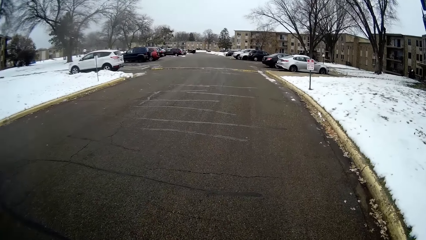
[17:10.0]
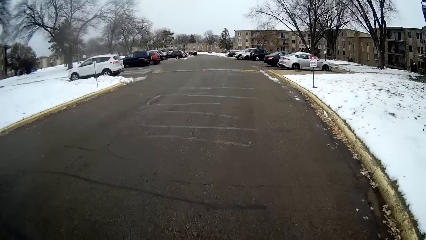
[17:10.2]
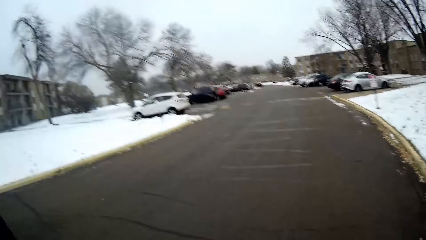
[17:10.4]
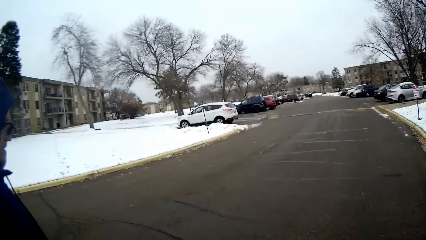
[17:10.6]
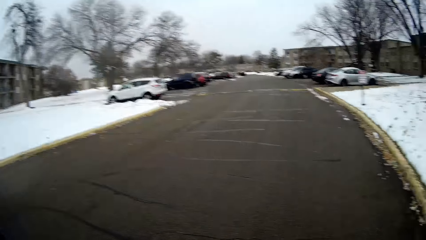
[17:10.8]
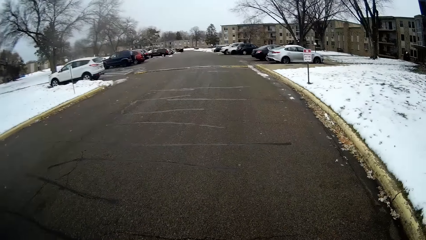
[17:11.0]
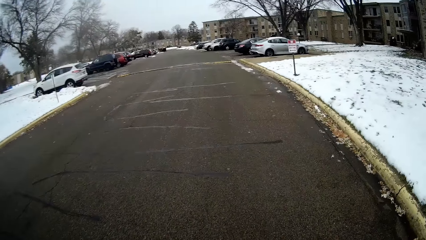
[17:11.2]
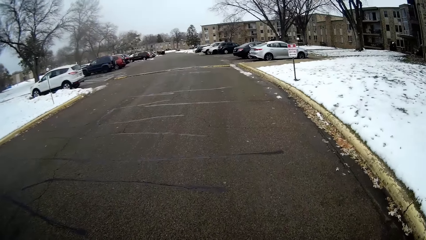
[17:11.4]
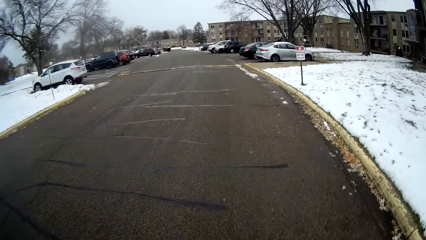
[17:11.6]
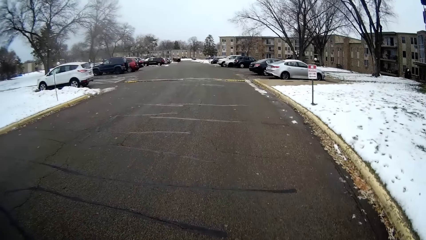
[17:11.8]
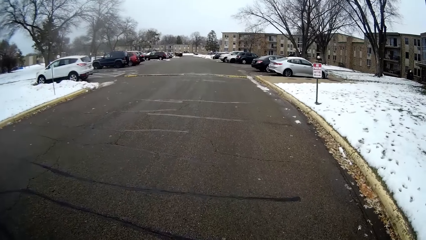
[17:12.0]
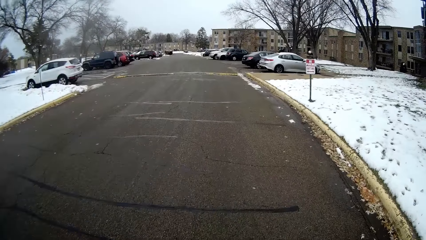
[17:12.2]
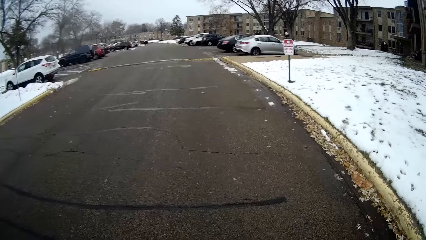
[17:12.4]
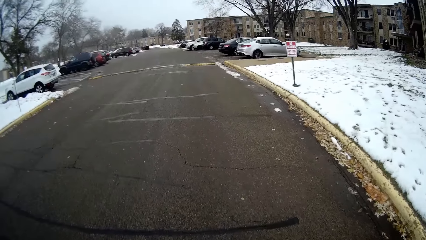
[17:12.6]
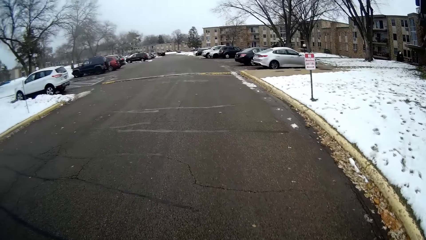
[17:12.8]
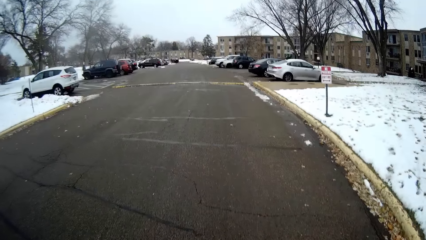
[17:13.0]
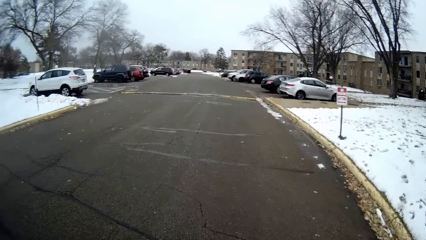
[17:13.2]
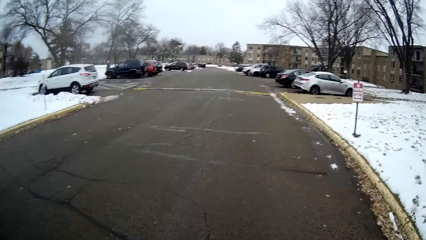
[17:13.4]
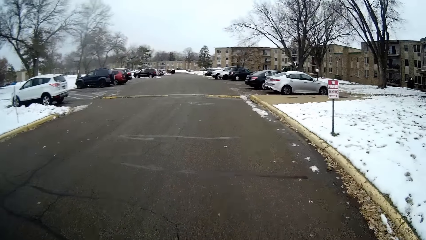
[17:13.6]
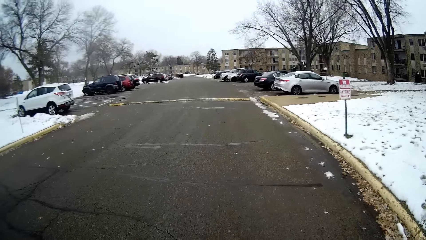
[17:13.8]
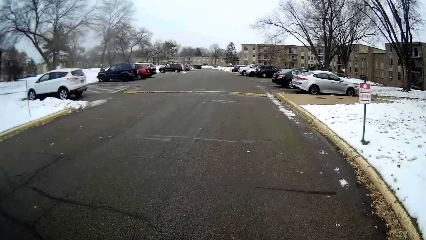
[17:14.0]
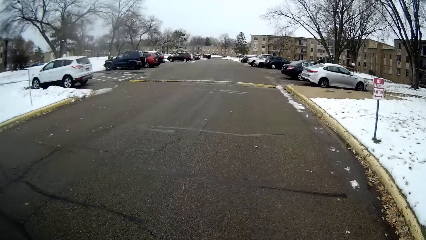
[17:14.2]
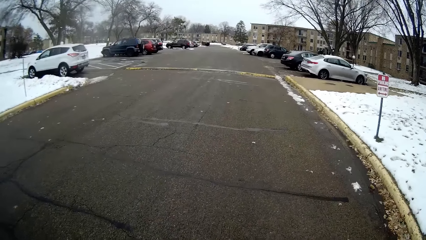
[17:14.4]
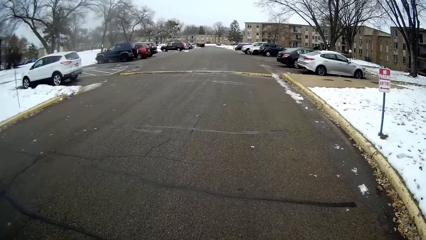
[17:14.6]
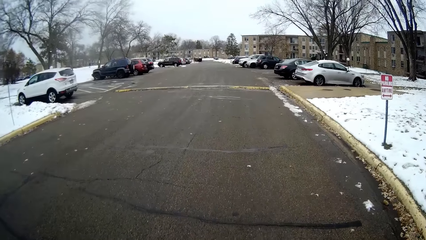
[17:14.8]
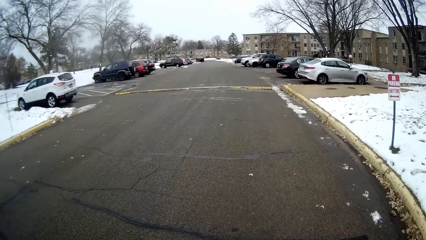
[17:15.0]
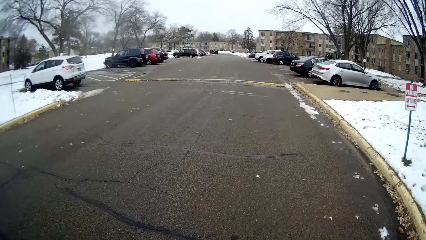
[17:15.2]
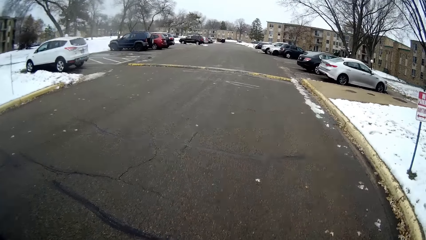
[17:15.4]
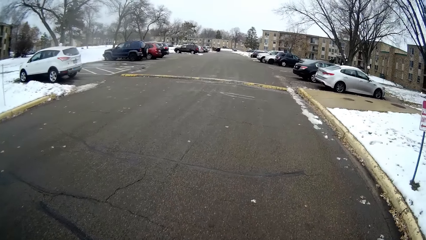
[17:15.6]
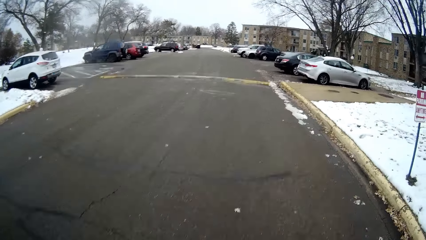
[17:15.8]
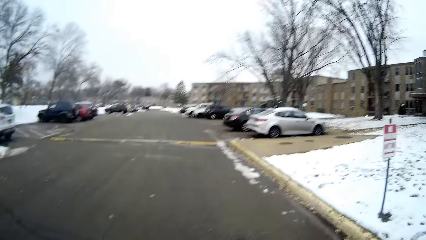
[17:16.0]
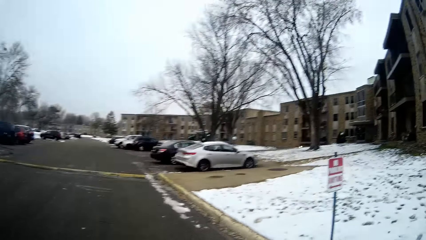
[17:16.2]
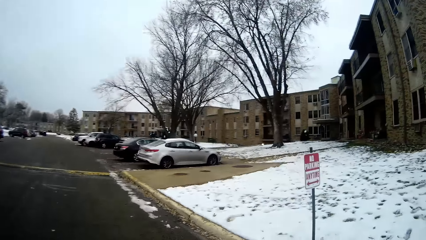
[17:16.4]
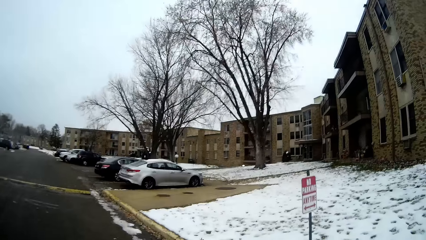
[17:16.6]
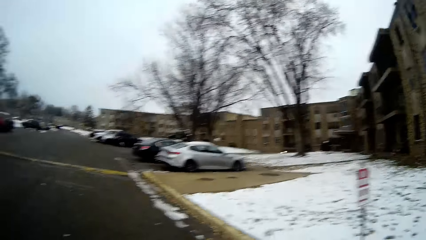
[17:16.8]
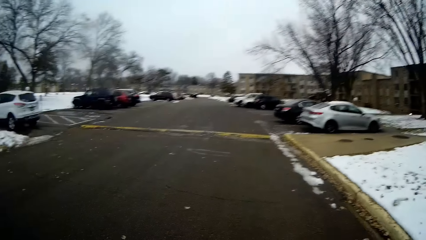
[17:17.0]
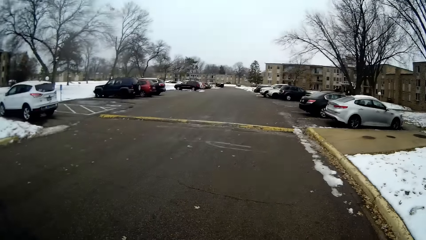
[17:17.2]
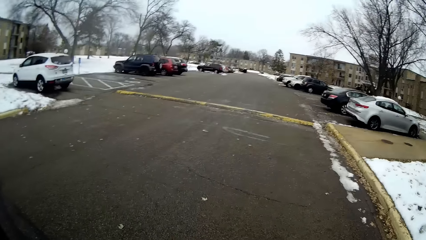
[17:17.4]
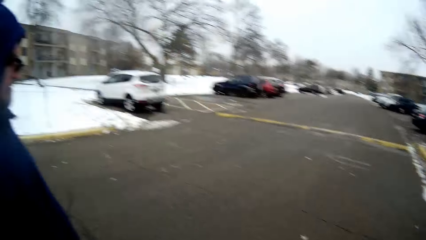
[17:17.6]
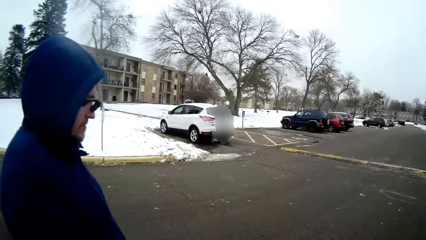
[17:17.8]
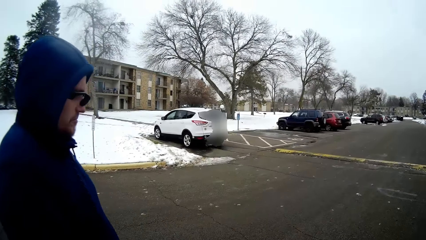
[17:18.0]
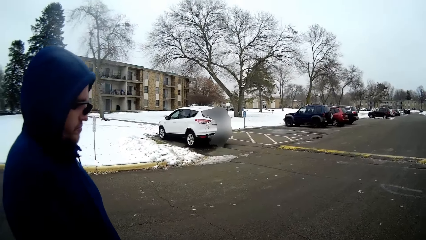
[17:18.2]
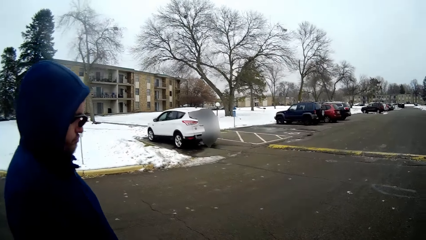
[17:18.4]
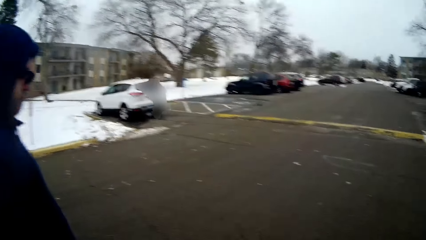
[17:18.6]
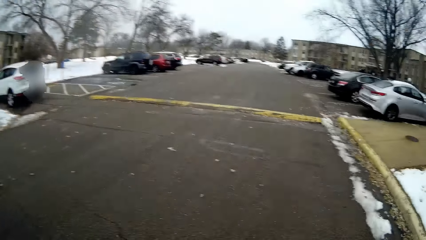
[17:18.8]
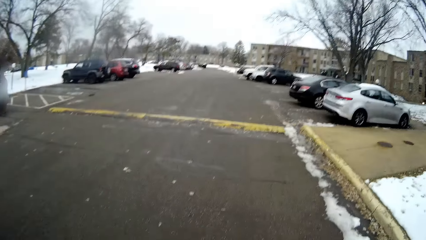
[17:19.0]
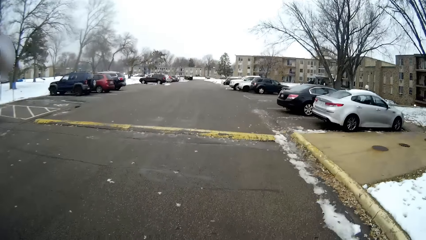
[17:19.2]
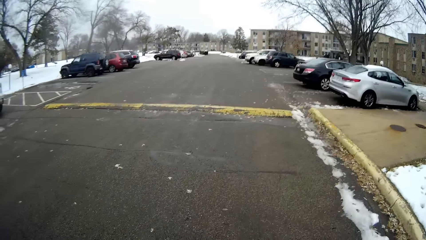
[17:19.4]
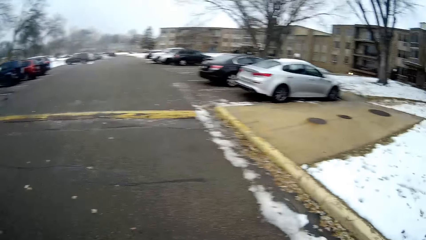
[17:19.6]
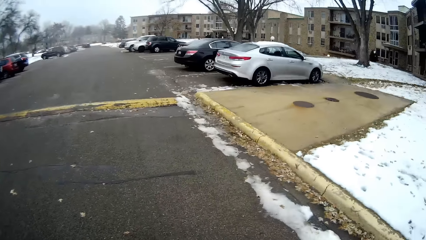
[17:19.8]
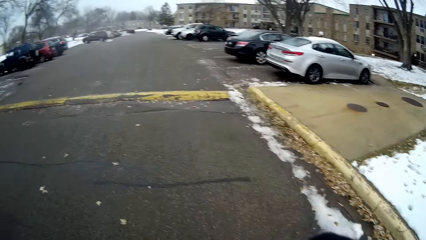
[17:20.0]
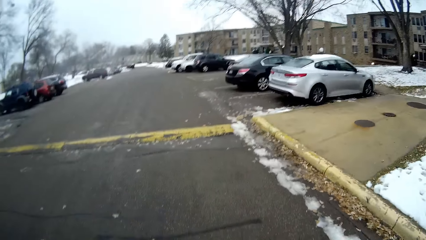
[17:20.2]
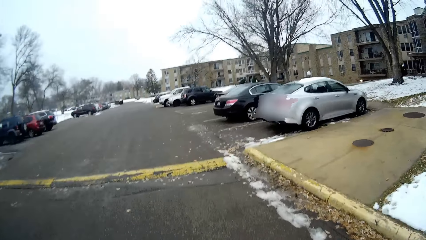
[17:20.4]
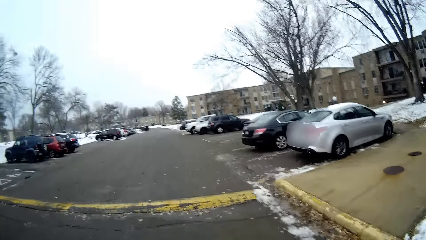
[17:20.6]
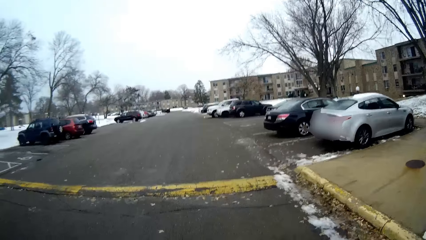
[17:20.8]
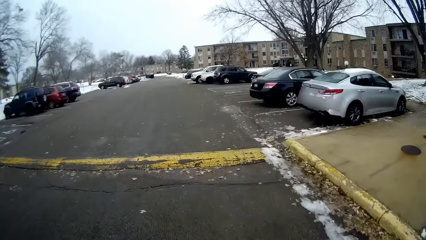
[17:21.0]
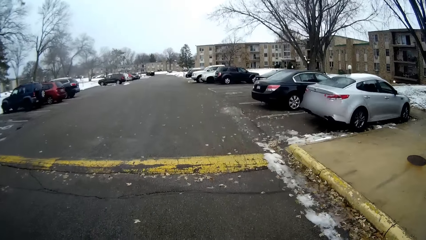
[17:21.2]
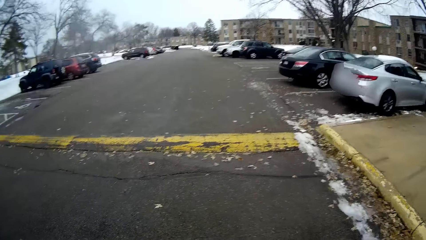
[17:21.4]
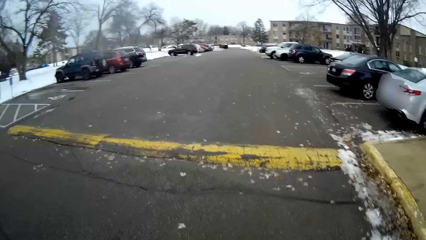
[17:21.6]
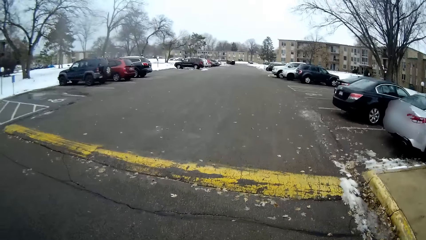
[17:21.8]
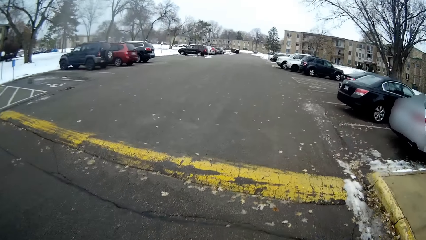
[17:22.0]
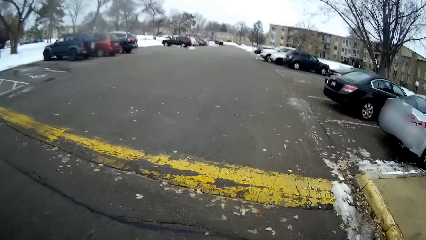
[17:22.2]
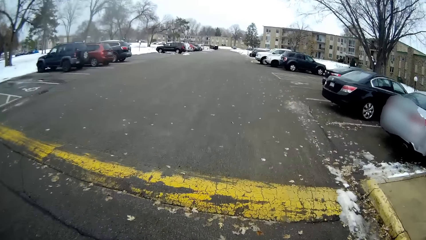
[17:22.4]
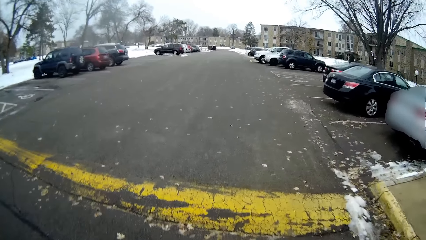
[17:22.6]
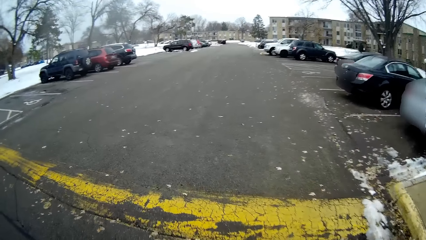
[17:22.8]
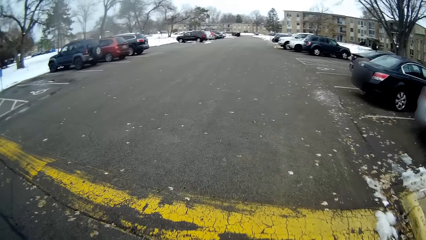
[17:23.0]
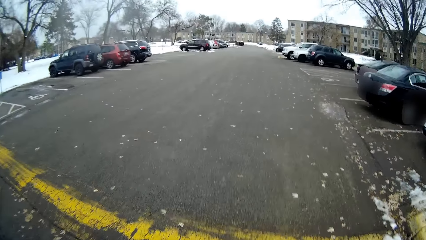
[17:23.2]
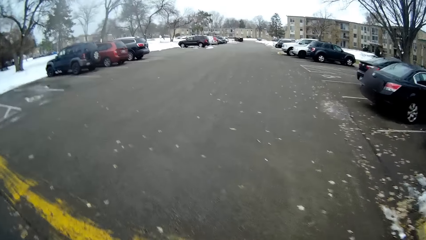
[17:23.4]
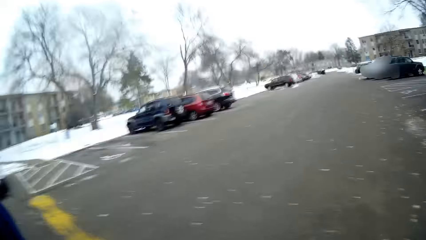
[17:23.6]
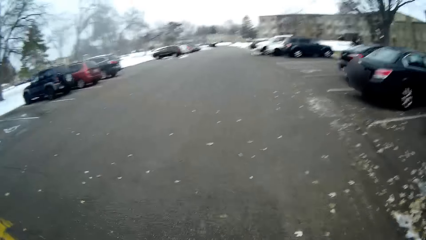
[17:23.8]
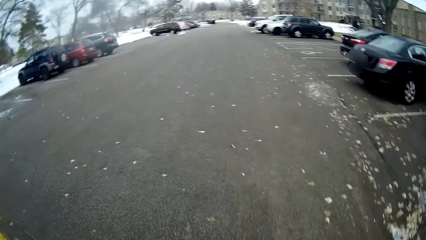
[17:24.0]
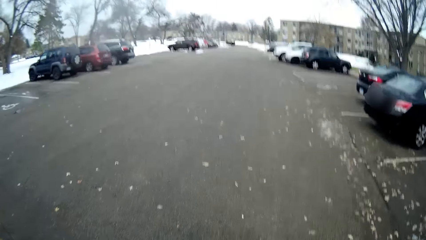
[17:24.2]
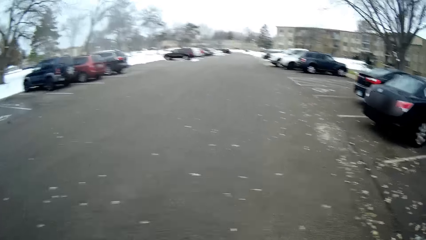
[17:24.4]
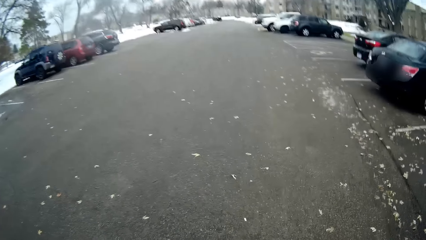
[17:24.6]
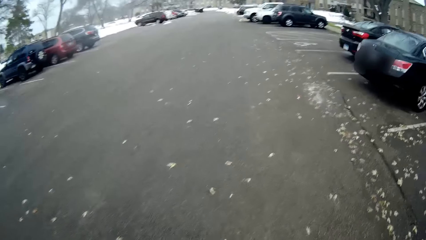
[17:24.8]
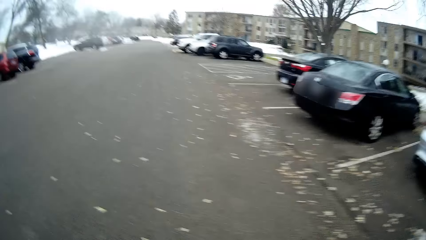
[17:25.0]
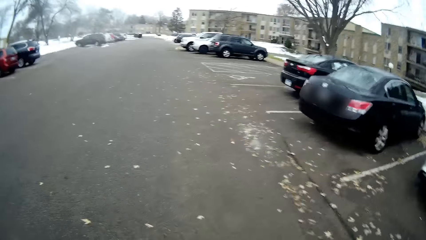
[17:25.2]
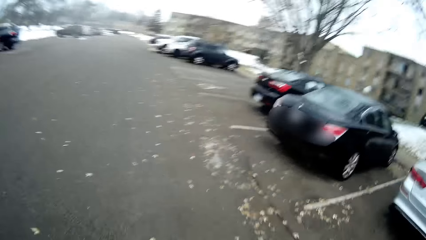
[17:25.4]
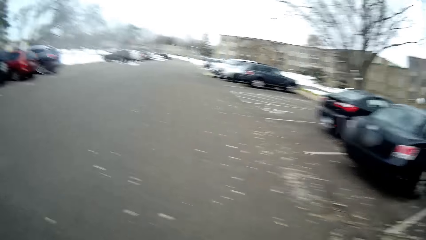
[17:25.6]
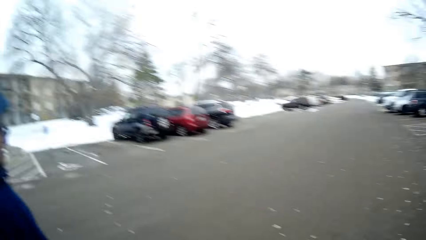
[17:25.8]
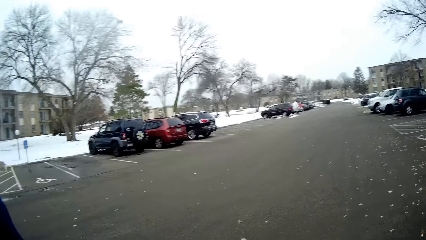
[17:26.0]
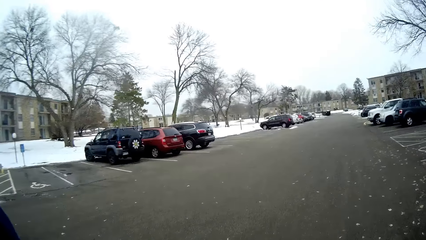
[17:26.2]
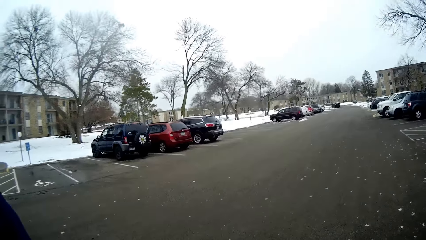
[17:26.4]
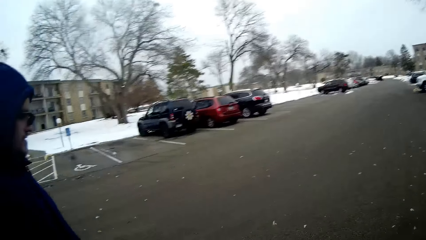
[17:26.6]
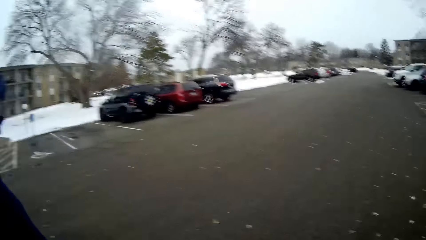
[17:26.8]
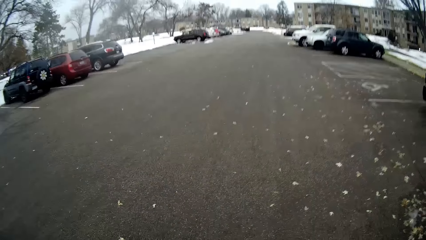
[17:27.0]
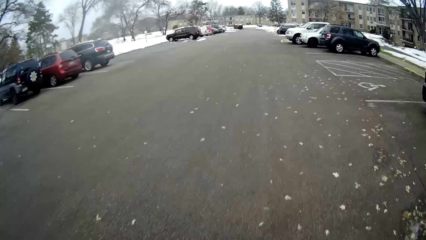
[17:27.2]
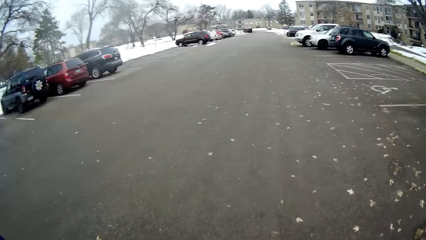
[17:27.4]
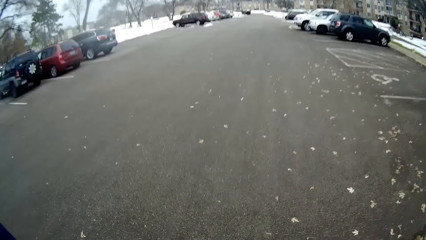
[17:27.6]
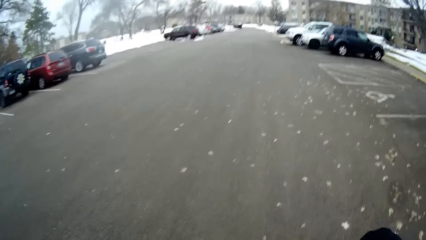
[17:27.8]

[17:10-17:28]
The camera wearer looks around. They walk around. They look at a person. They walk around. They look around. They walk around.
